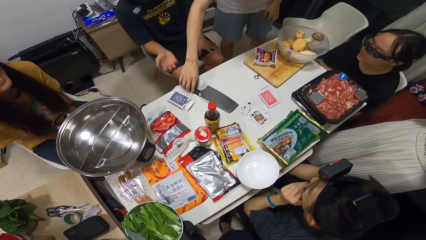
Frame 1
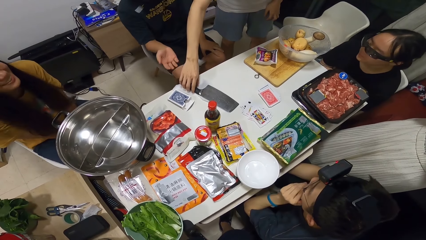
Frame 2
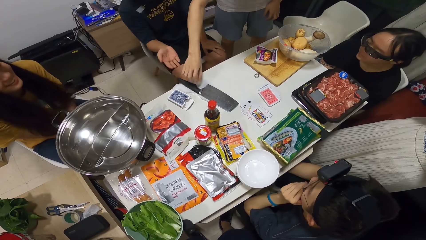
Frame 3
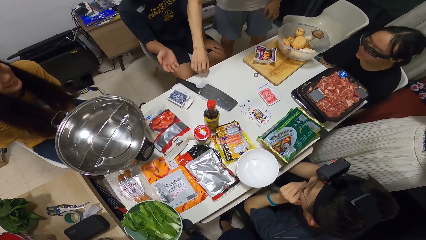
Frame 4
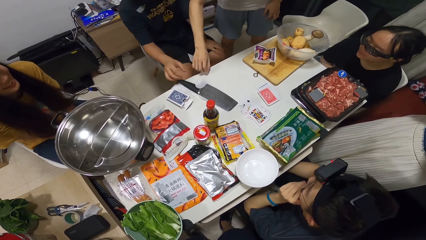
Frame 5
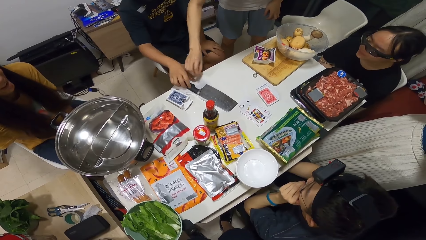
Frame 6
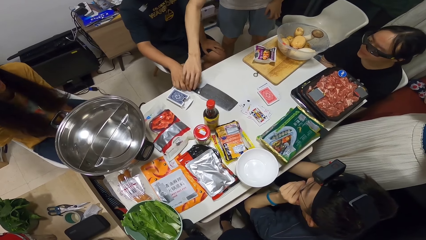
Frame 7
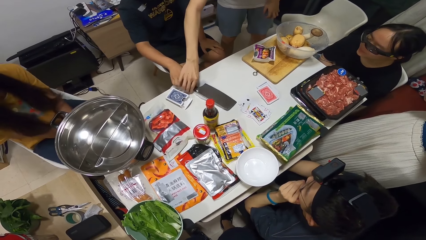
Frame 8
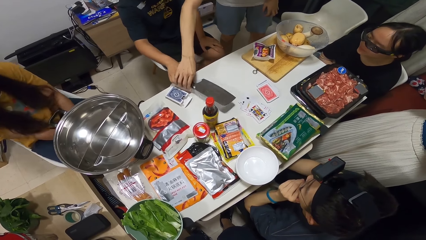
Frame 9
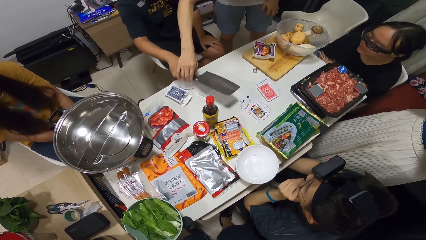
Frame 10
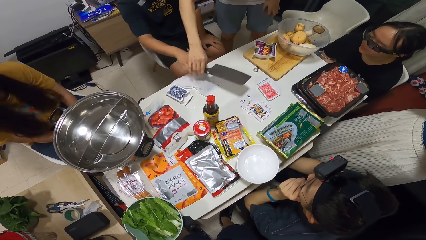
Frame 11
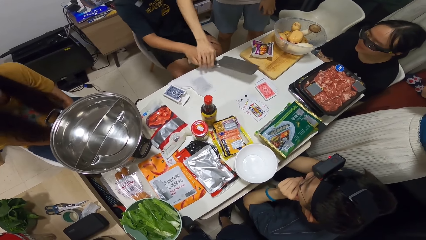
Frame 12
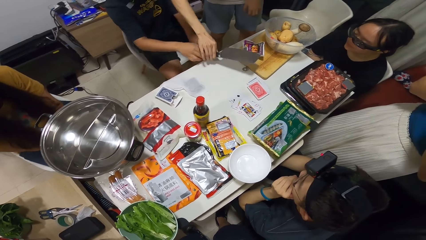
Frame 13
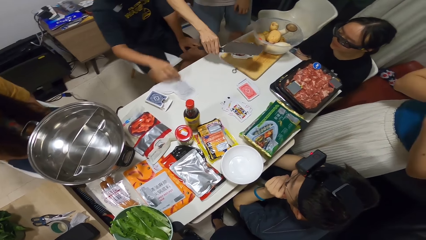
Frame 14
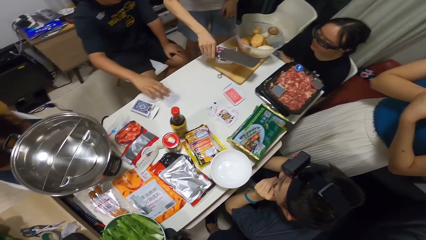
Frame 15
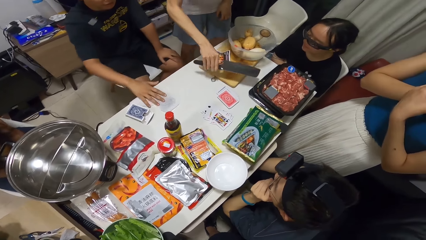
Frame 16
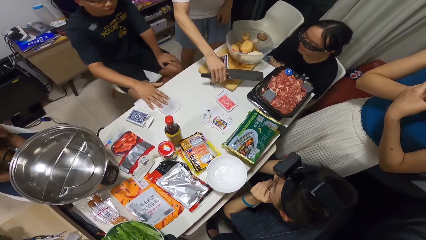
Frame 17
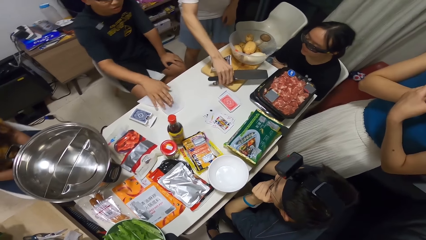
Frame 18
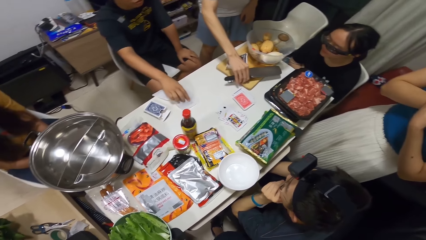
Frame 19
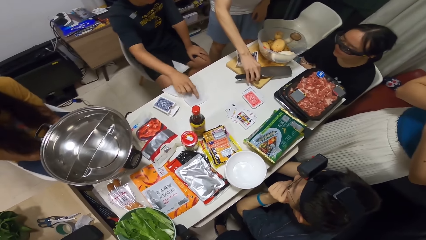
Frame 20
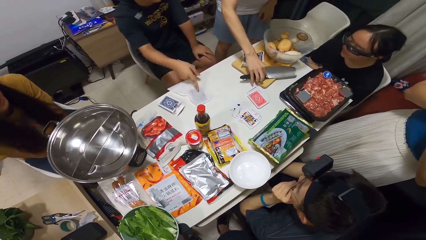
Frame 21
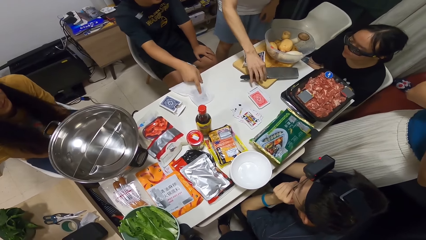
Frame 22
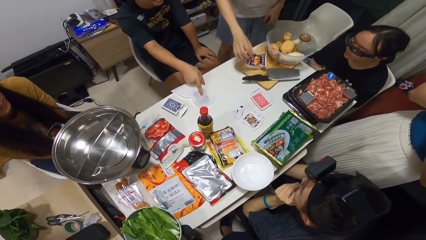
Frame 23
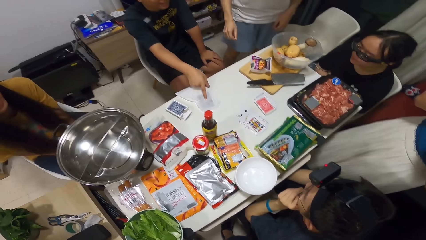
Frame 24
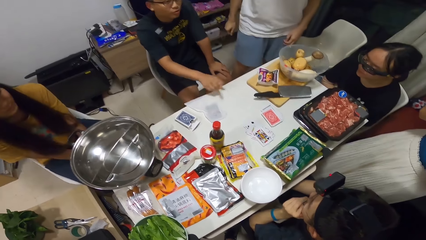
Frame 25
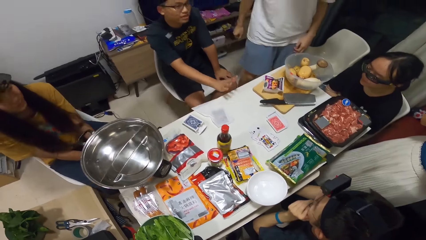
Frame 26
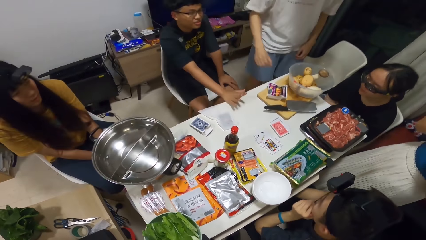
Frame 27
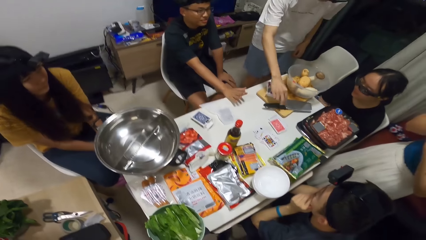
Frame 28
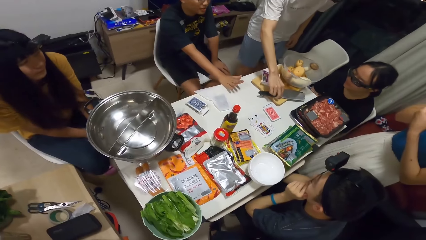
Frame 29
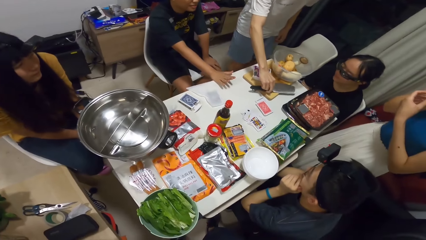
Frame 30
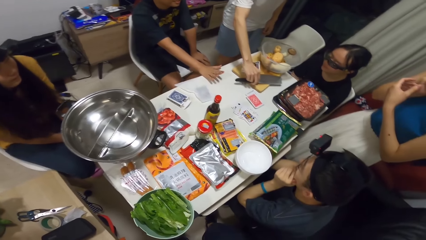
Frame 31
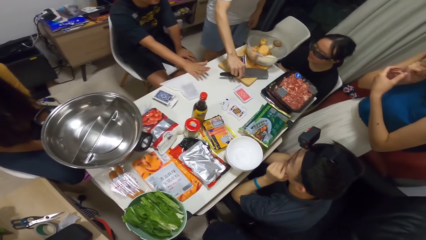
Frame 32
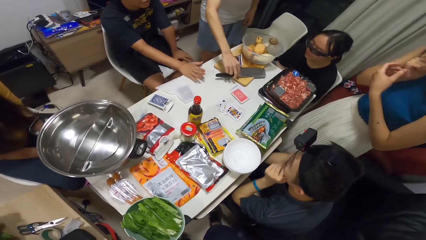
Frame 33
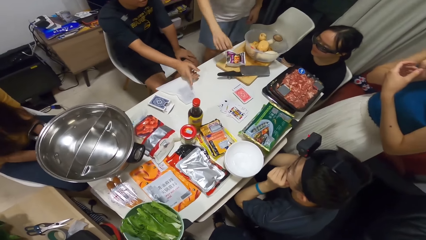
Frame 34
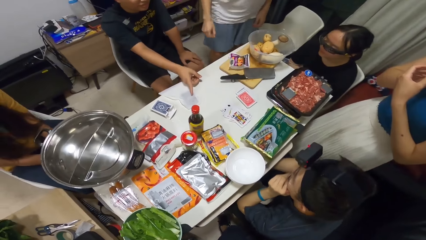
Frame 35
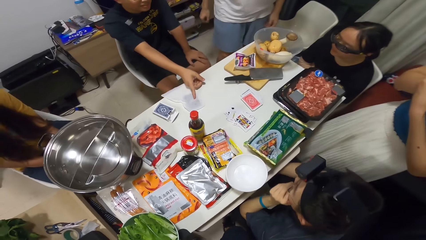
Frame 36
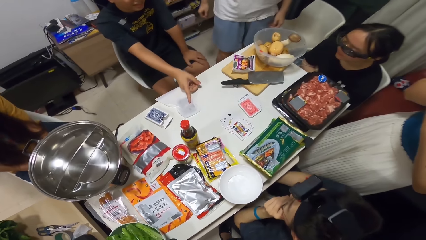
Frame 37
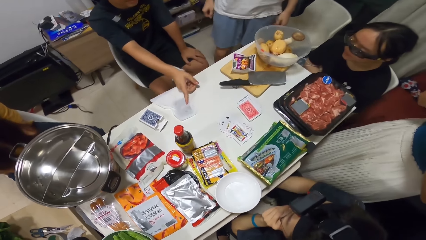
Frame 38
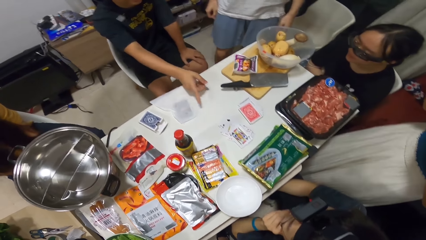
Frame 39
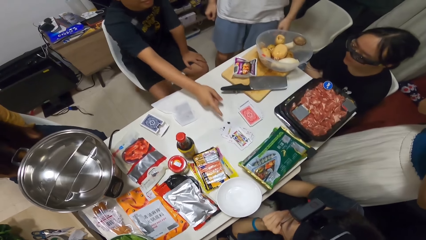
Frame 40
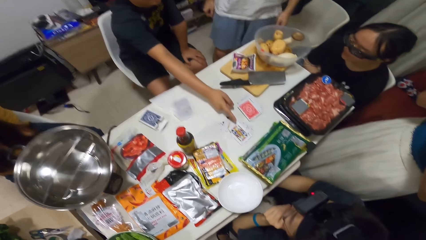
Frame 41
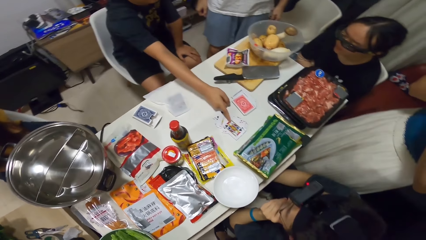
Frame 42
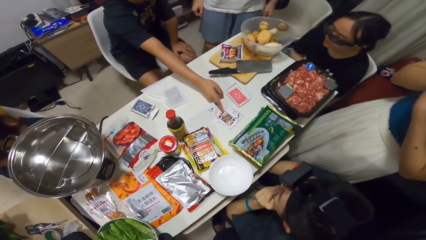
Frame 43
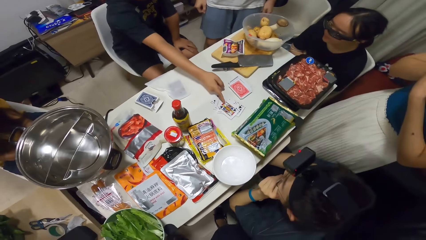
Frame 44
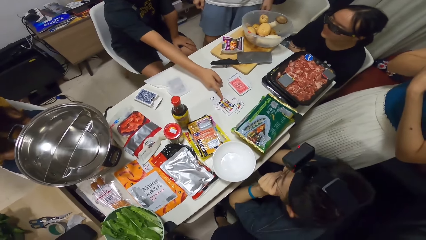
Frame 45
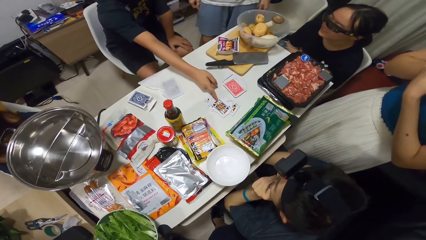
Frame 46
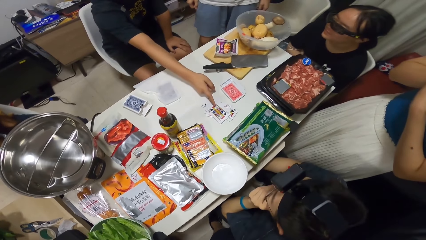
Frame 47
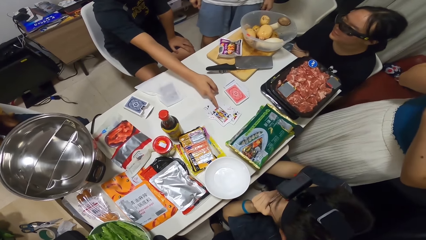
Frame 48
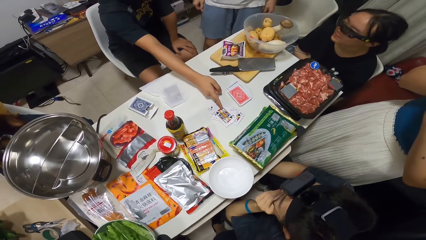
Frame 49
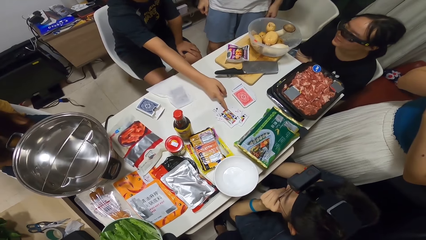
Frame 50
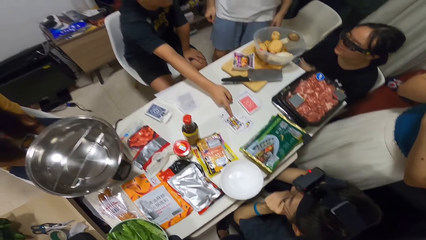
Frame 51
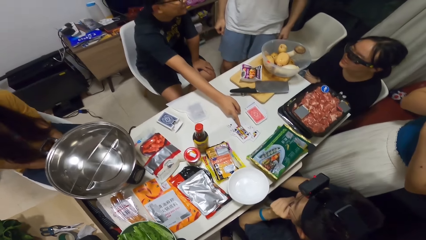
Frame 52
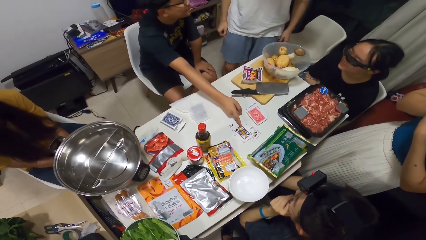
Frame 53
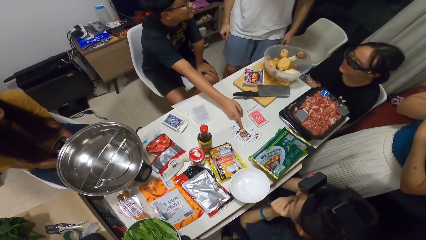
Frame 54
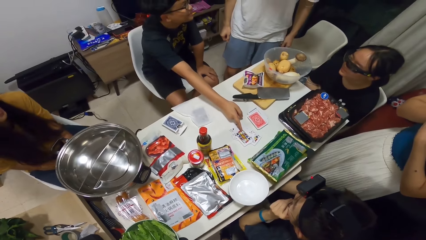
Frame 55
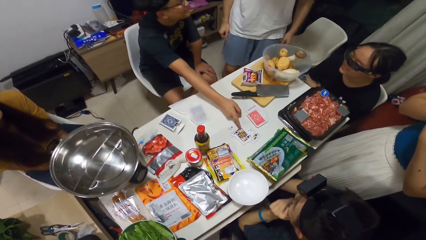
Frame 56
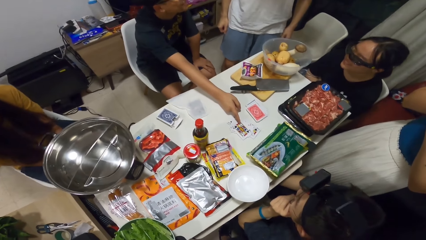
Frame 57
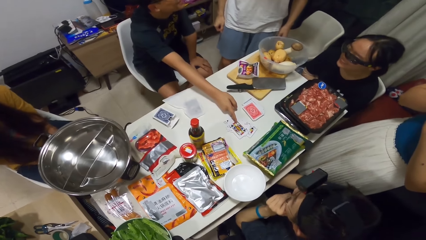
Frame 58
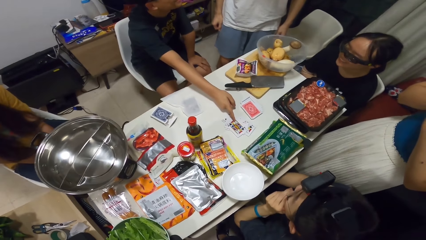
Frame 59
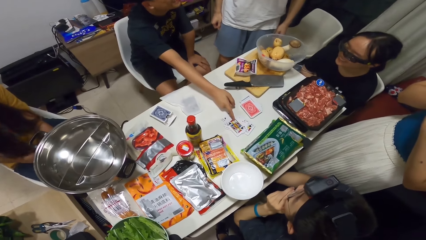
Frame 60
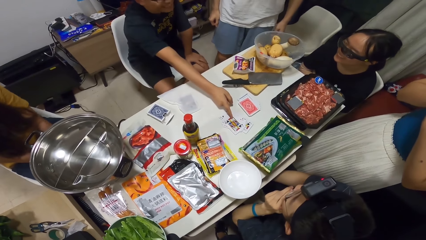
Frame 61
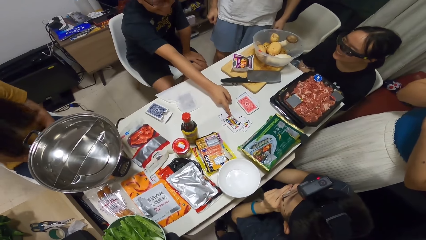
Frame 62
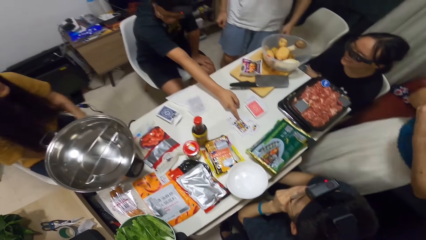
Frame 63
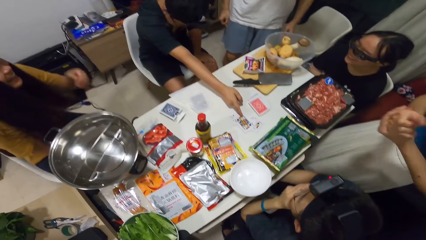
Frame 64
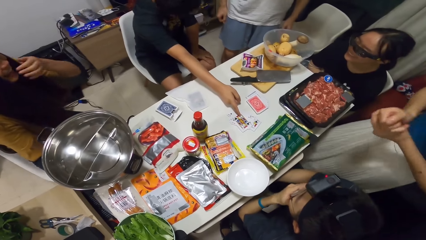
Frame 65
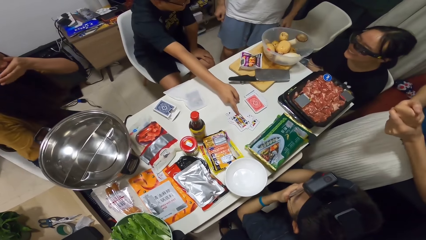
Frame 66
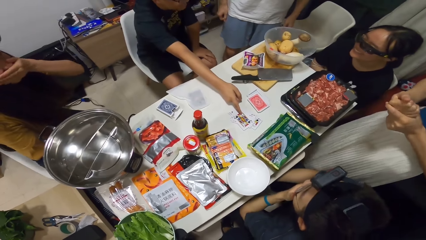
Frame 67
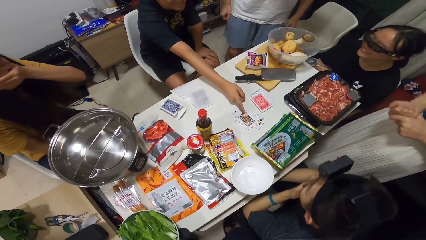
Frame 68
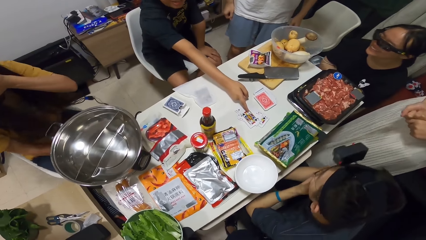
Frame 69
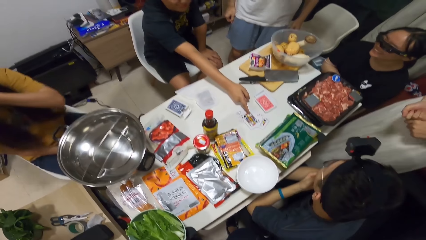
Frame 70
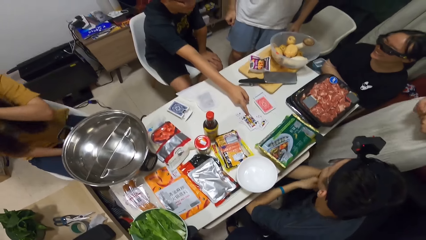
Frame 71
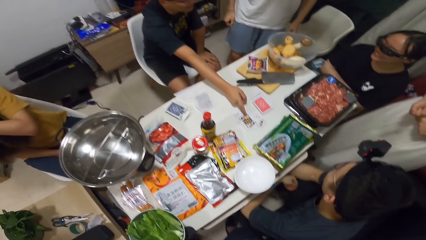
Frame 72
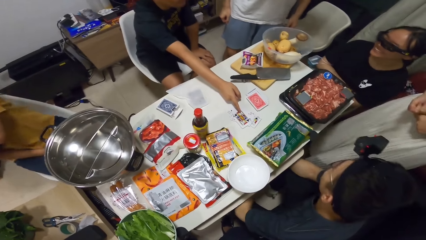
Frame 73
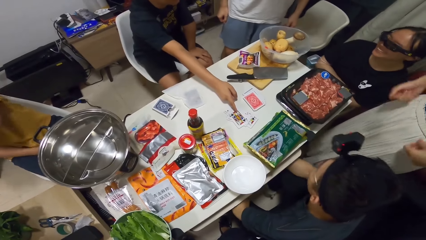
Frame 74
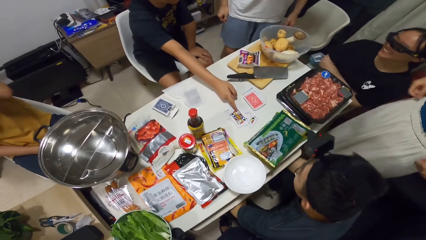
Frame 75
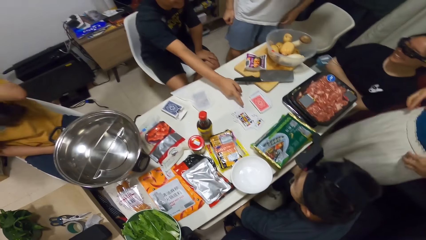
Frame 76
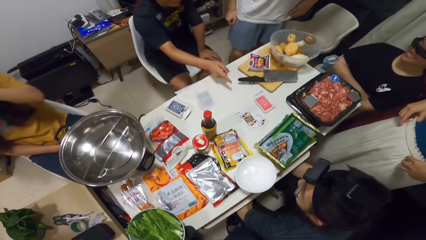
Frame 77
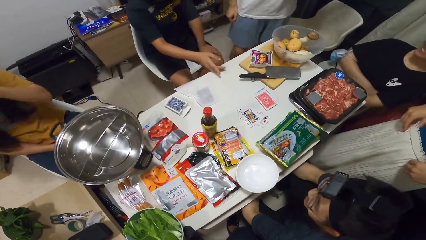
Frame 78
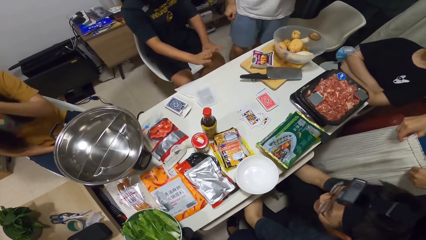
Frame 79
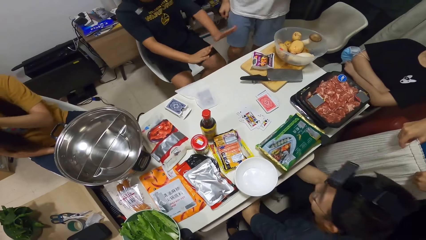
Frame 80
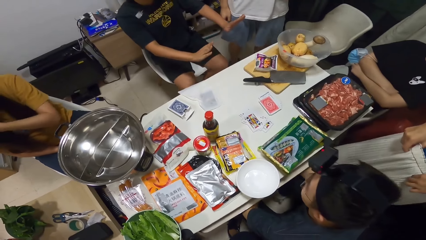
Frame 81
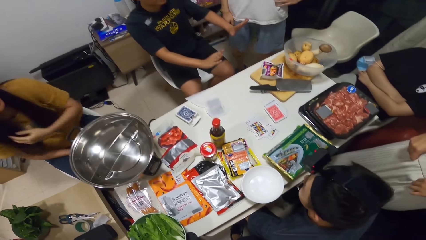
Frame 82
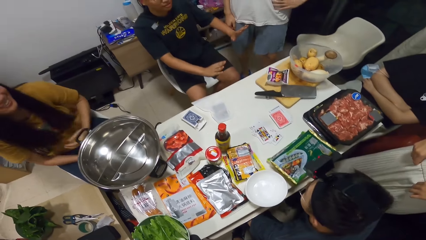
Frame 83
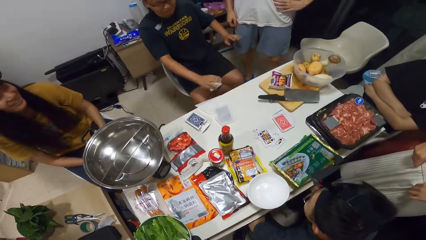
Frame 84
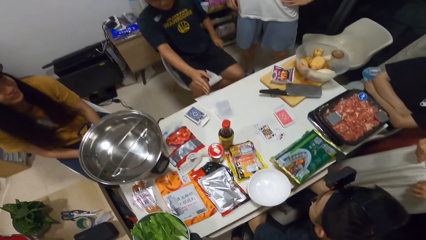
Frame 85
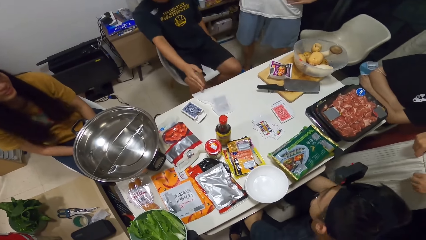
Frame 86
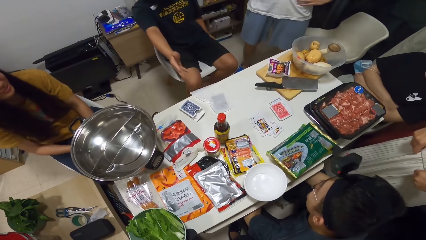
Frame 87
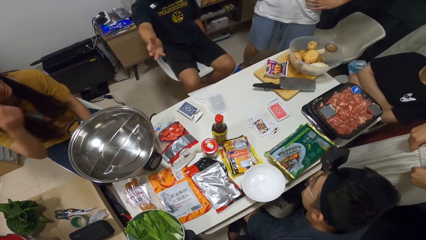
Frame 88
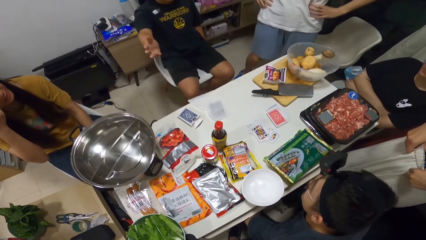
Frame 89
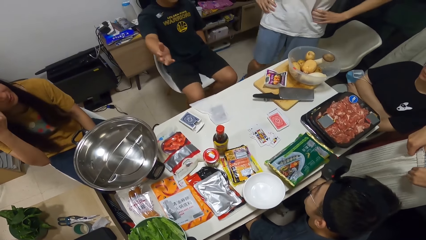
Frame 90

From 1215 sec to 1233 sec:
A man picks up the cleaver or knife with his right hand. Another man picks up the knife. The first man moves the knife and places the cleaver onto the chopping board. The other man points at the table. The first man moves the knife. The other man points at the table. The other man touches the second deck with his right hand and points at the cards. A woman rubs her hands.
